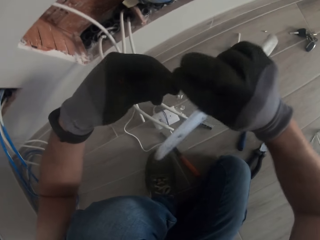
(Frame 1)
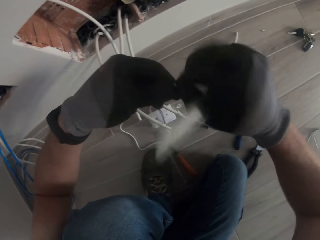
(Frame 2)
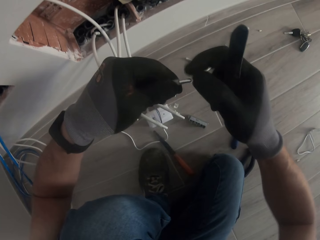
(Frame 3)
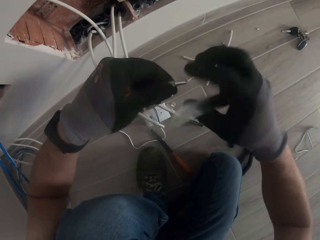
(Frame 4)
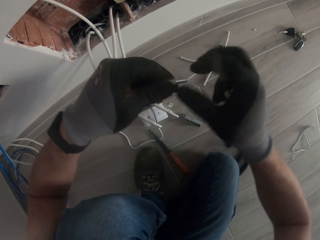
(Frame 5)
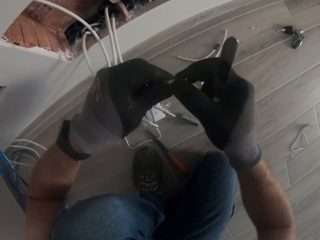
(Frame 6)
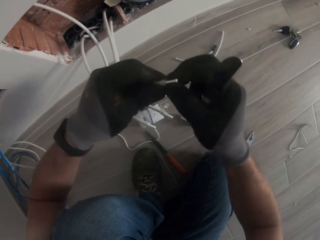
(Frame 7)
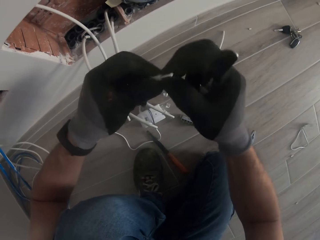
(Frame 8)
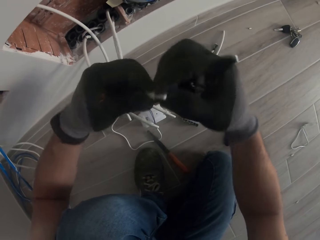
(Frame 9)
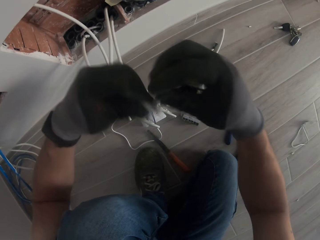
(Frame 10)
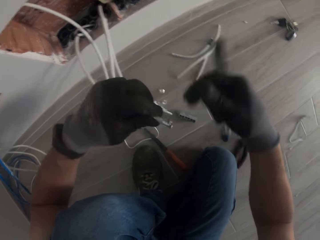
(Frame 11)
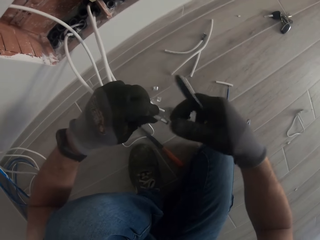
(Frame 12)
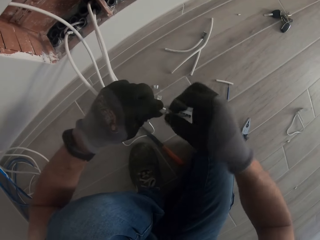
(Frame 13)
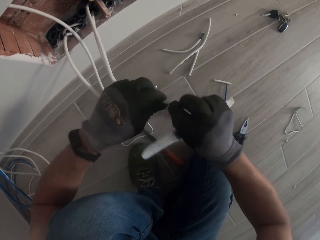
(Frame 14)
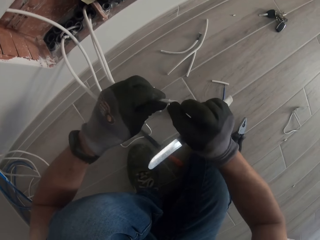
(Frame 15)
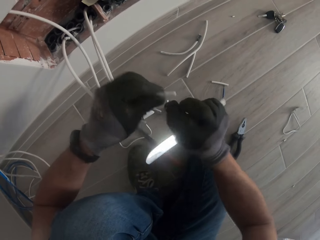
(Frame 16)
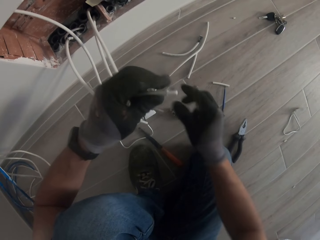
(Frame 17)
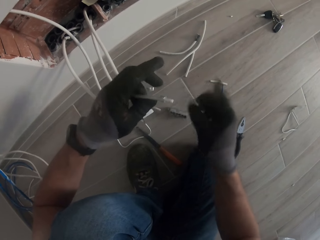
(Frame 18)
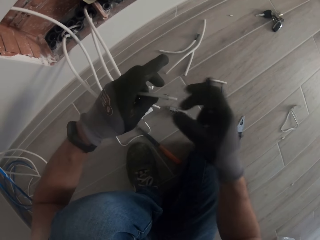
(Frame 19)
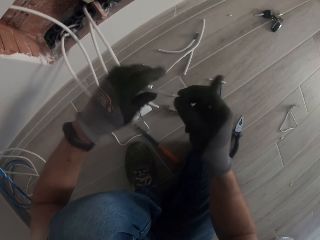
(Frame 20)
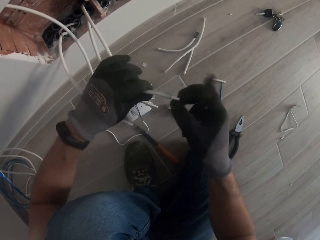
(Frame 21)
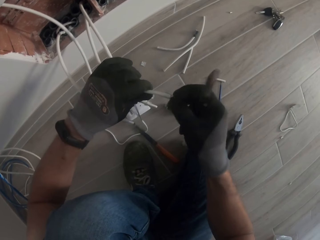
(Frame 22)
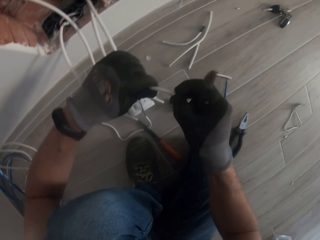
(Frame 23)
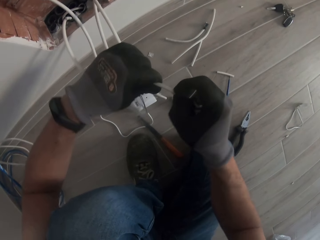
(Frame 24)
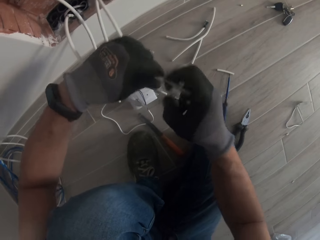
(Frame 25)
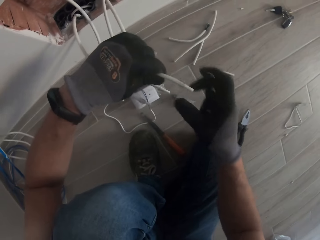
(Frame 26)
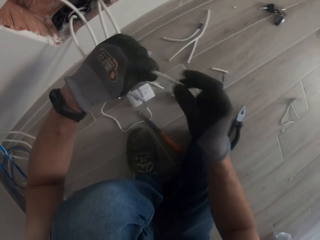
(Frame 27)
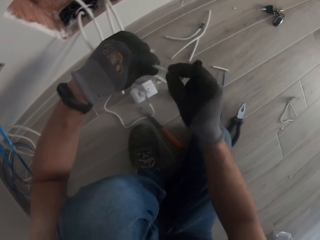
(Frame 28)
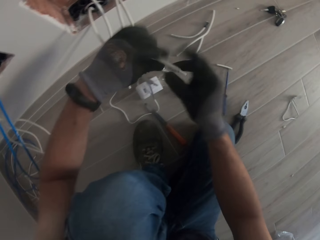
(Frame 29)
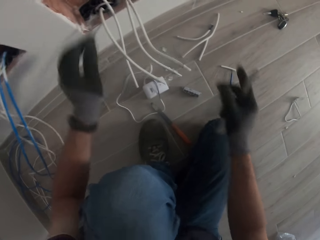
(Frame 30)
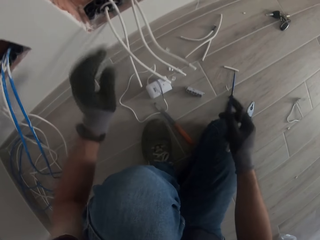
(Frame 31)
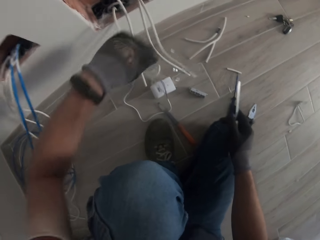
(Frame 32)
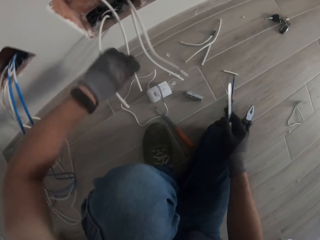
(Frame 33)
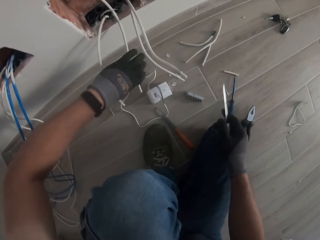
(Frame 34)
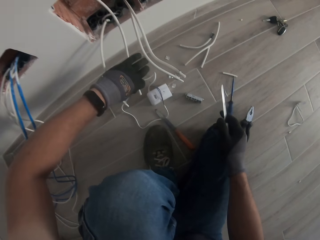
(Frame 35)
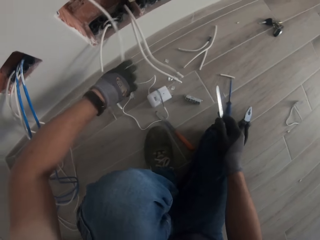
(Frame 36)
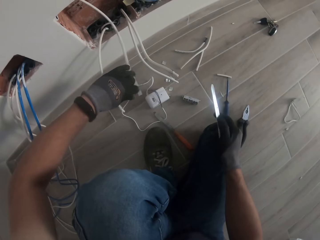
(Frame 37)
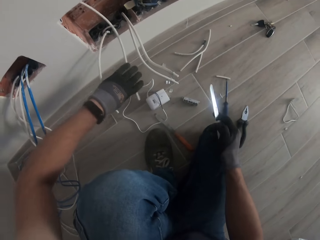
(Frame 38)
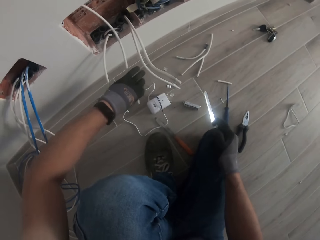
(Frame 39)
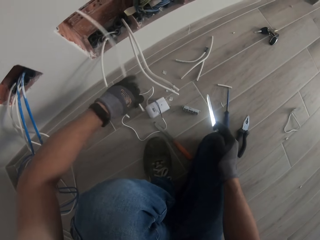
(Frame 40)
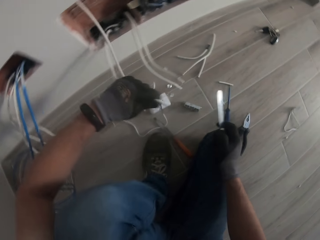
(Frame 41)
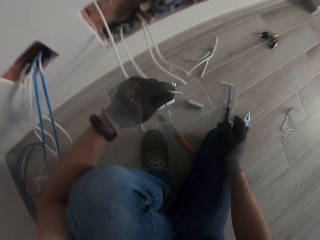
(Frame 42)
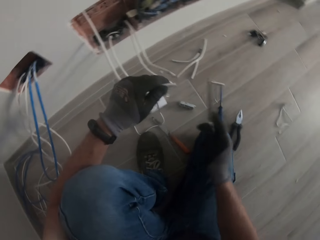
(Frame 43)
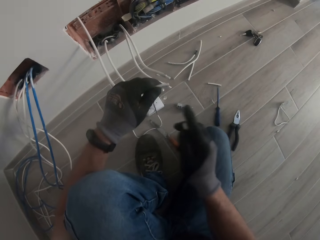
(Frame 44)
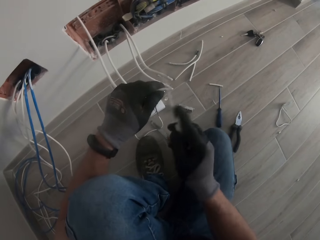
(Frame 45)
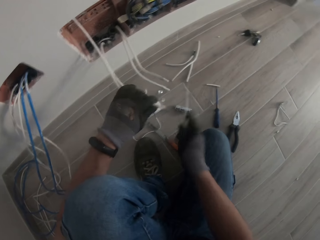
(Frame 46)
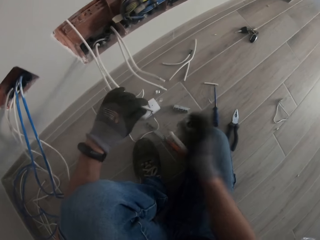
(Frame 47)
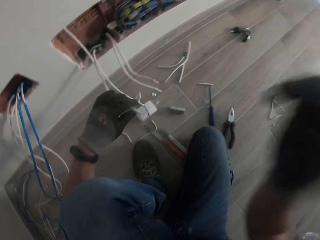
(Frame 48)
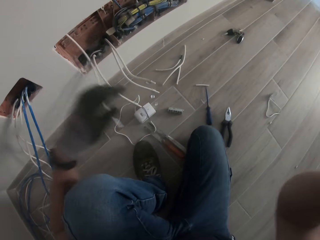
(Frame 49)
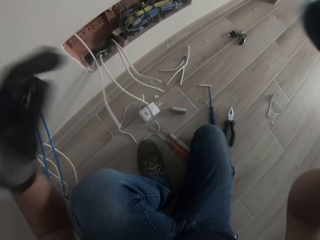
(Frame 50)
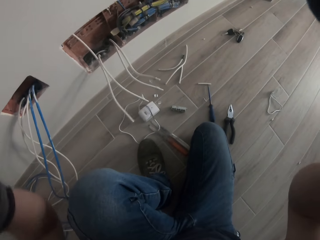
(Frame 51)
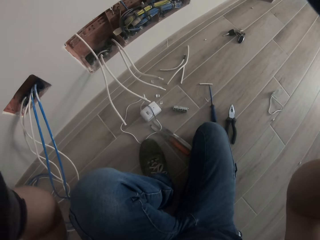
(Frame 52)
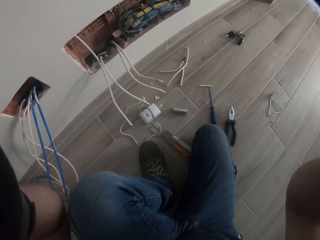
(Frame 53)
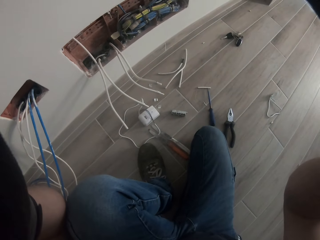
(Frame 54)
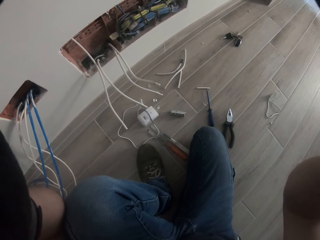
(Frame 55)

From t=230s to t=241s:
The camera wearer removes a foil from the wire. They pick up another cable. They put the knife down. They touch the camera.
